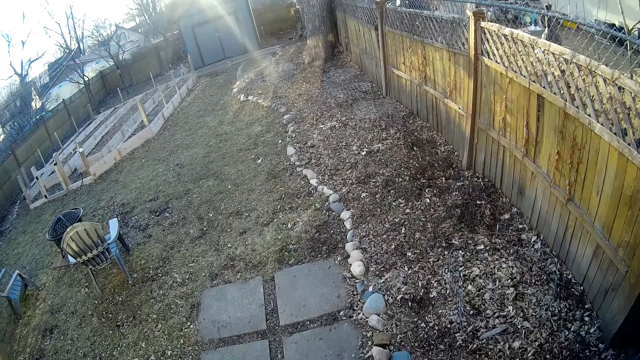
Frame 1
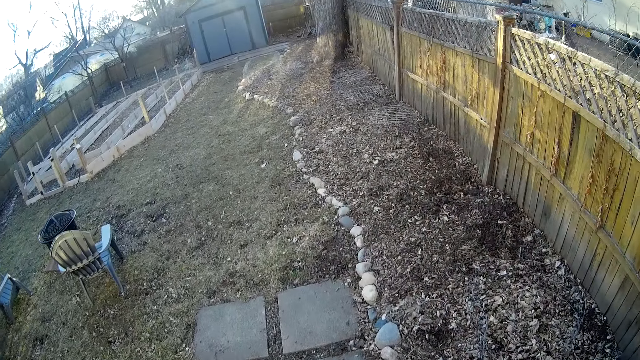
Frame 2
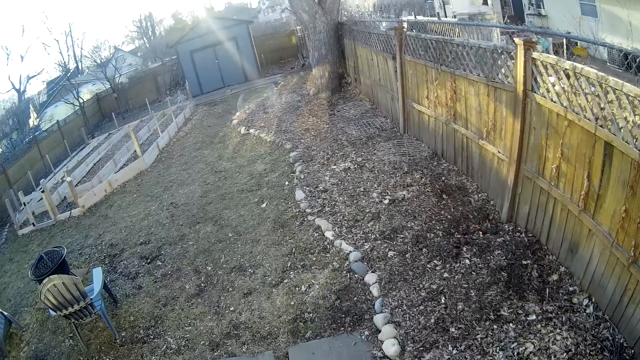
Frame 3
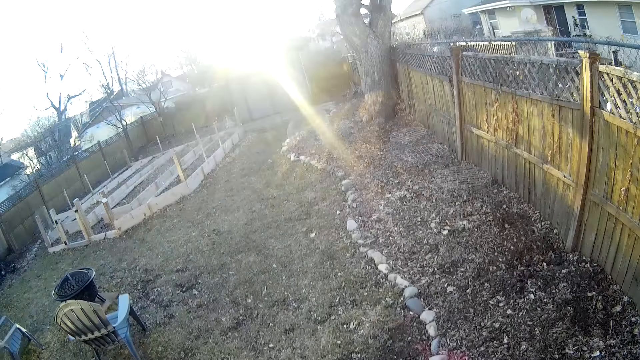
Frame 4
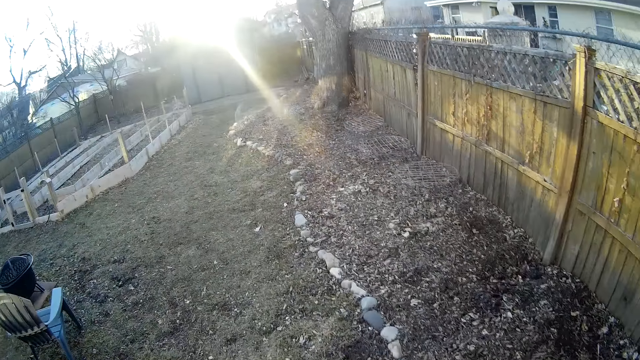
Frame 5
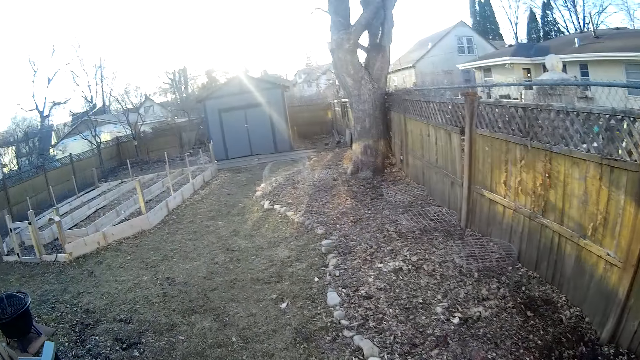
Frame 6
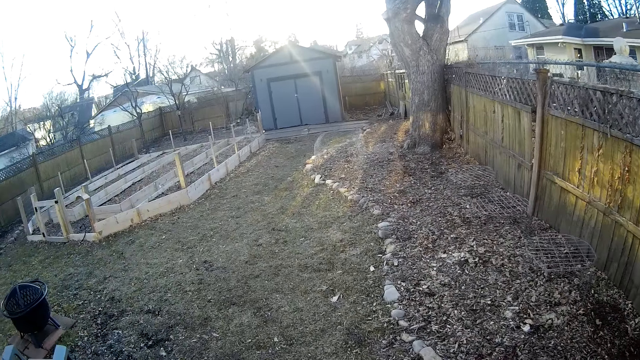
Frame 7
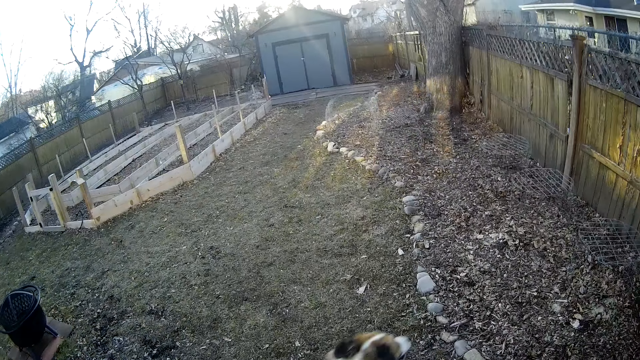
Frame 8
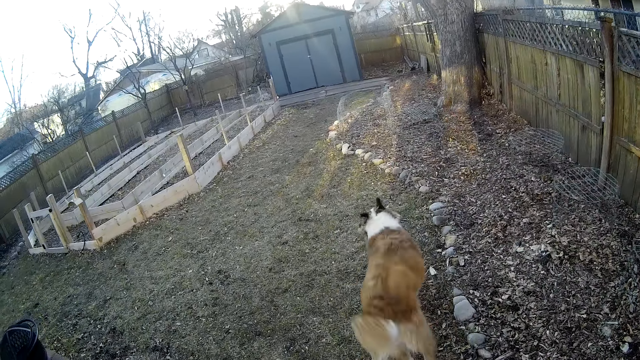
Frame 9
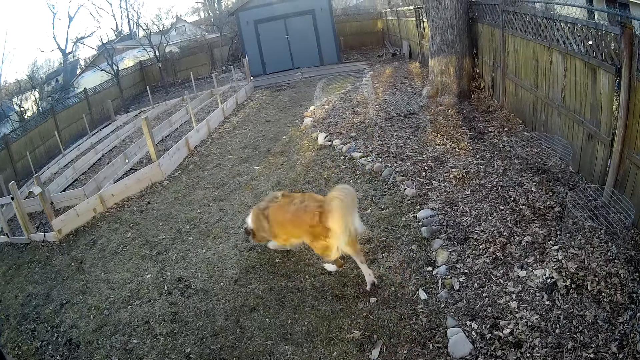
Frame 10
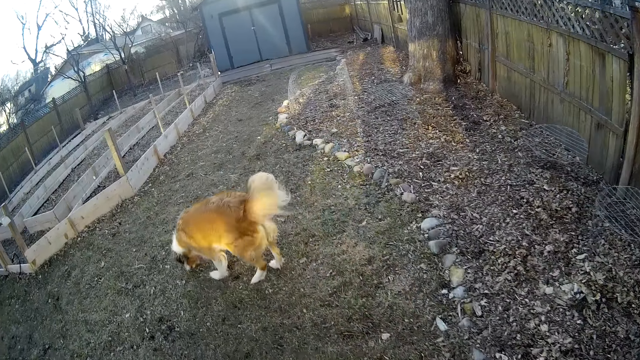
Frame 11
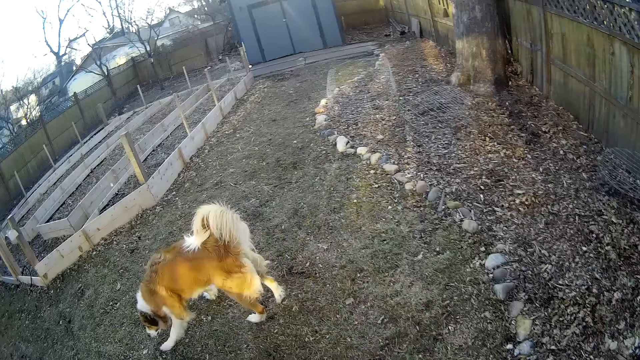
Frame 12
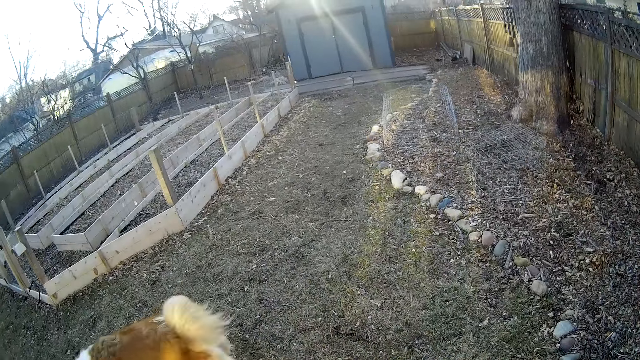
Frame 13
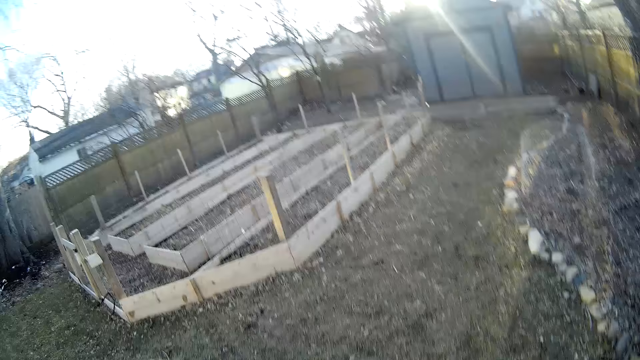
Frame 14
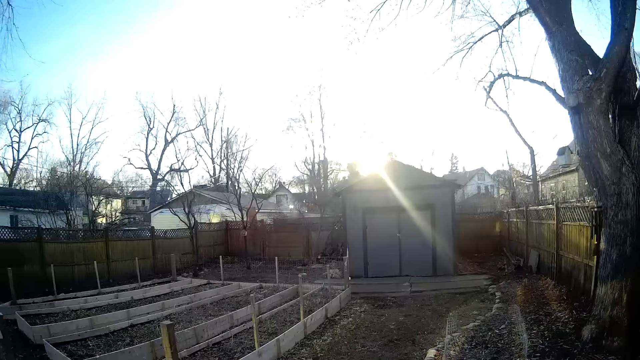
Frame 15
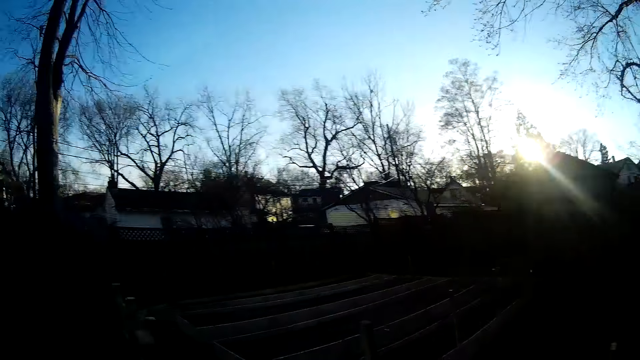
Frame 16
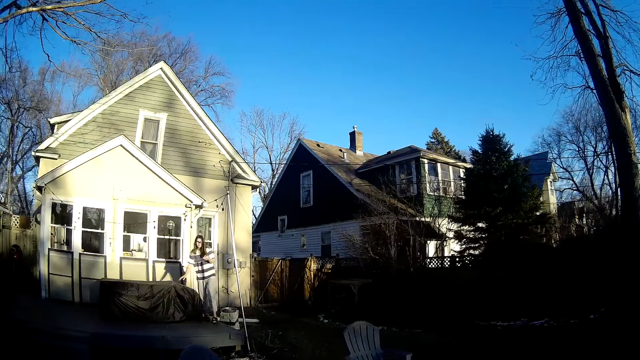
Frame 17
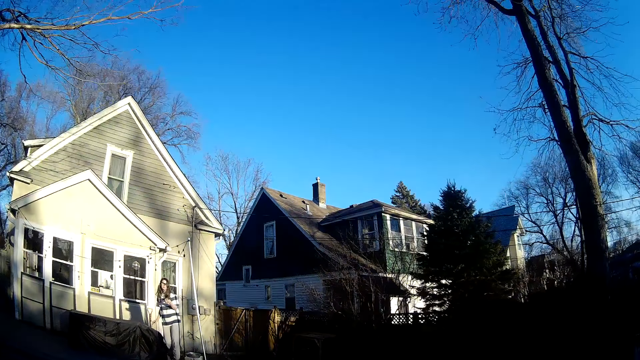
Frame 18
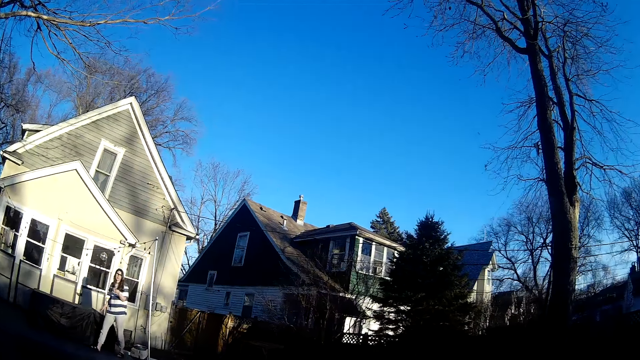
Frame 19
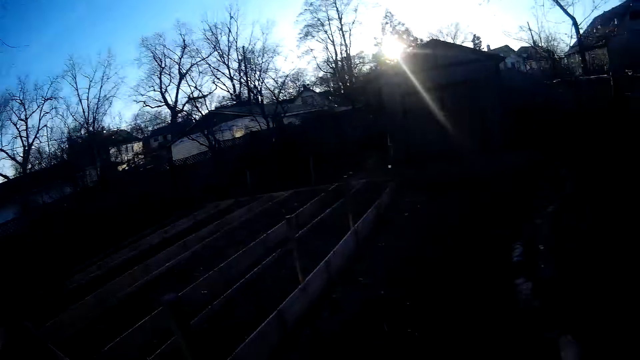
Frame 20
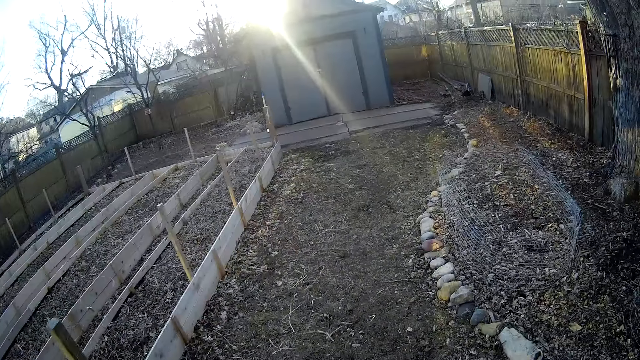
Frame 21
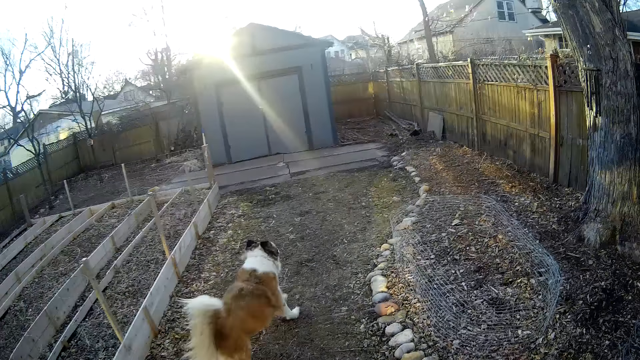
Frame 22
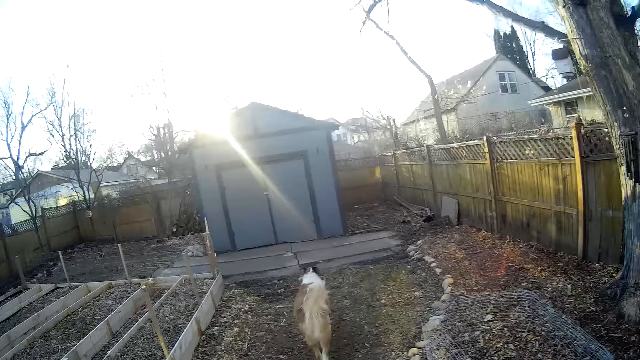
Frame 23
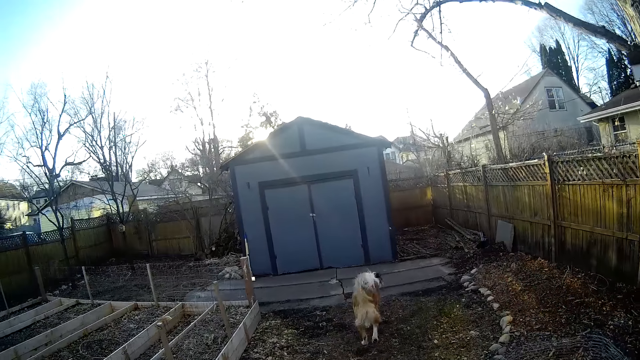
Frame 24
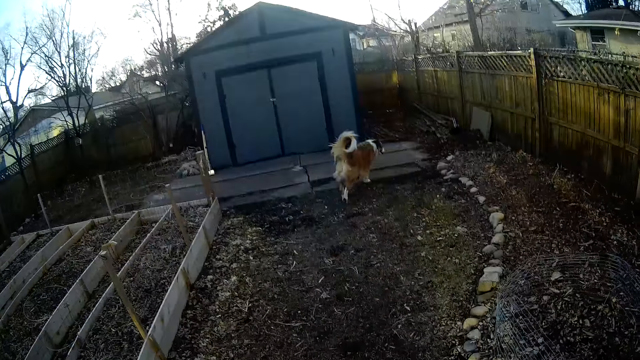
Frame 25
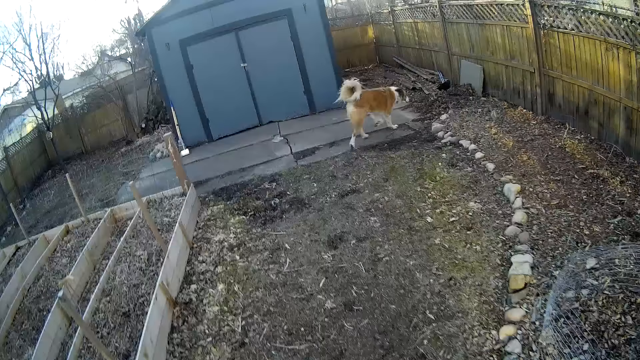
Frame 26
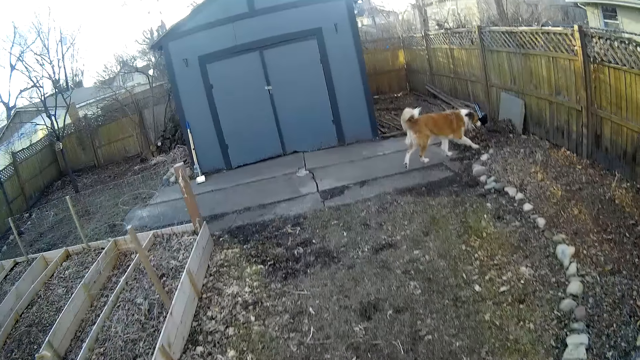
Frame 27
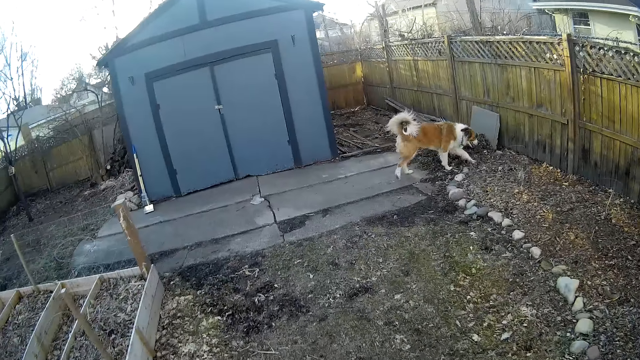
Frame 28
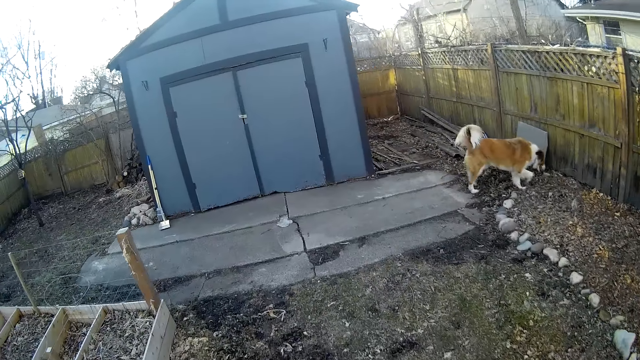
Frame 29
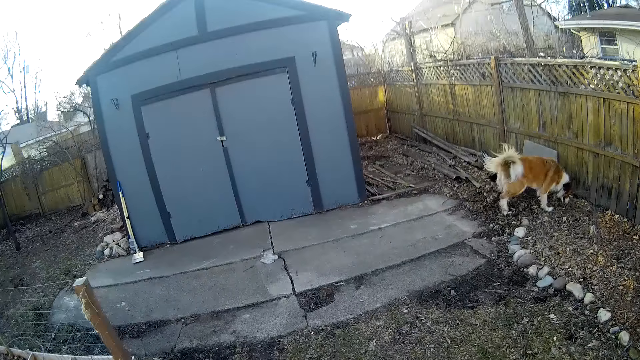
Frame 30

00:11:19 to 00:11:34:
The woman converses with the camera wearer. The camera wearer walks towards a door, to the grey house.

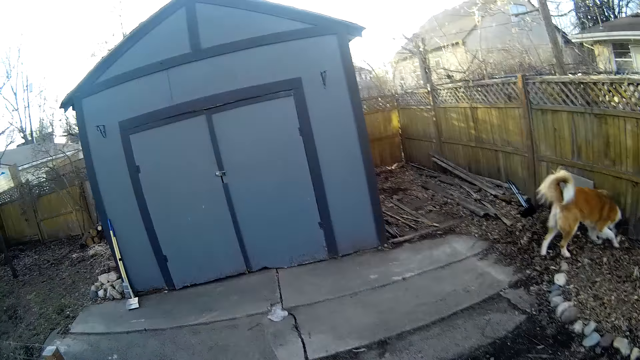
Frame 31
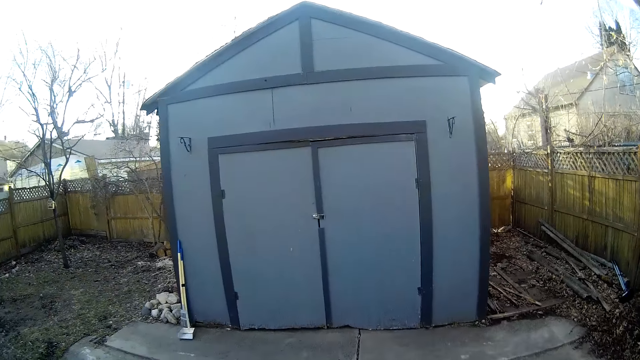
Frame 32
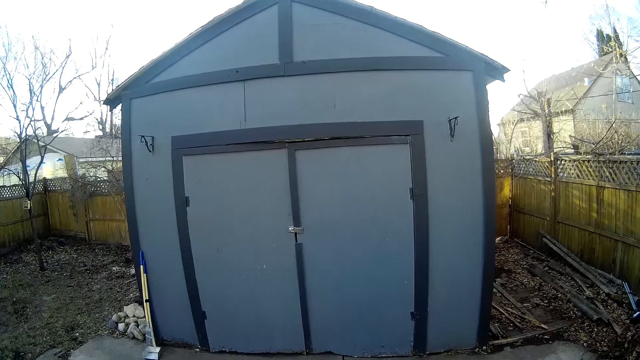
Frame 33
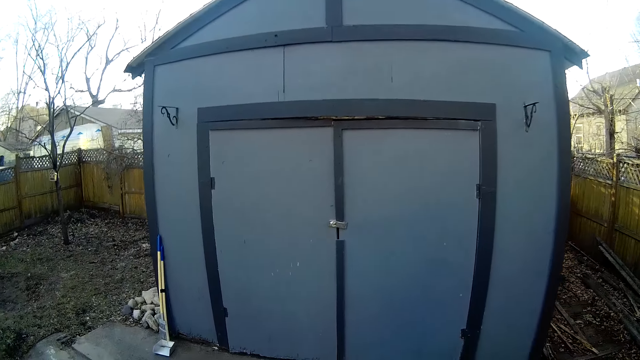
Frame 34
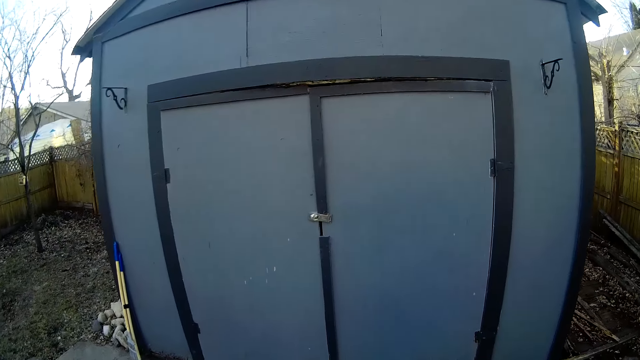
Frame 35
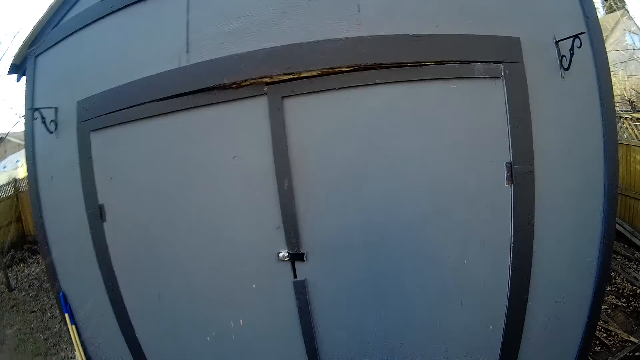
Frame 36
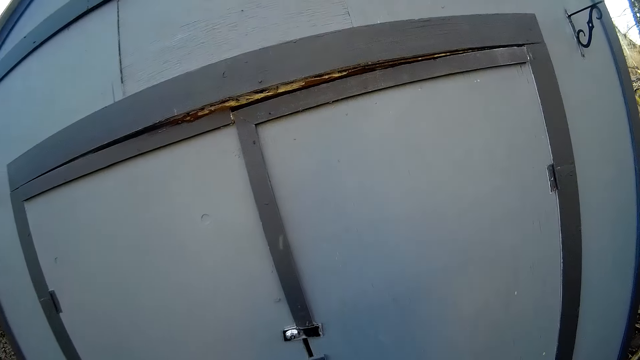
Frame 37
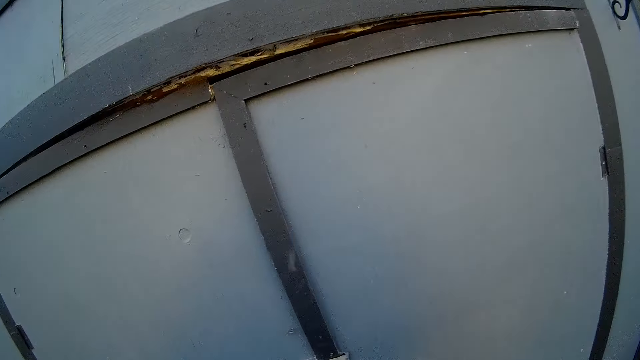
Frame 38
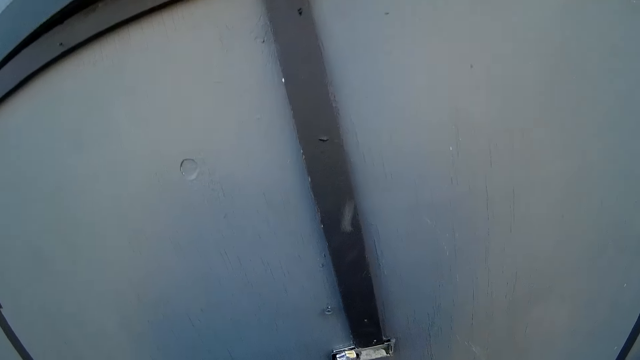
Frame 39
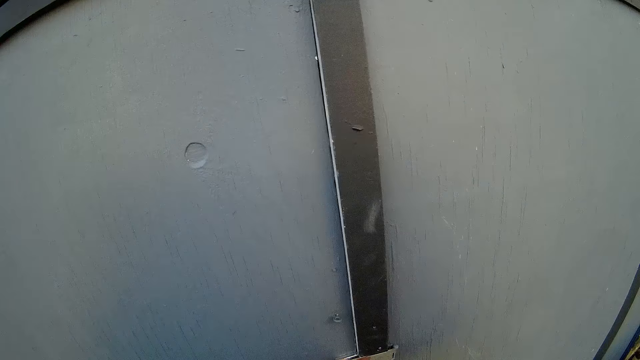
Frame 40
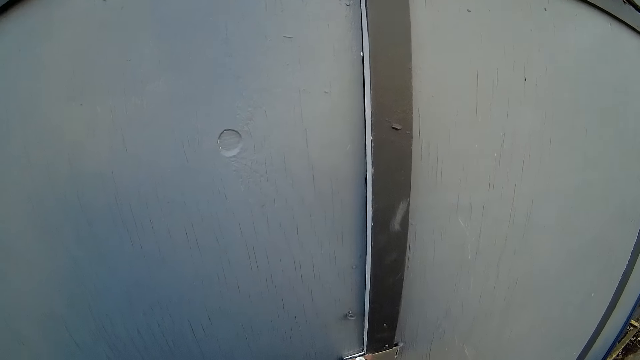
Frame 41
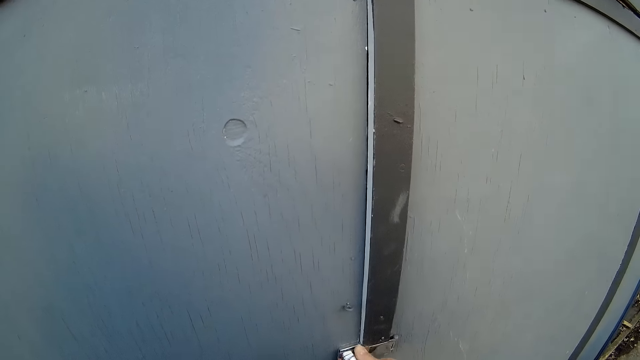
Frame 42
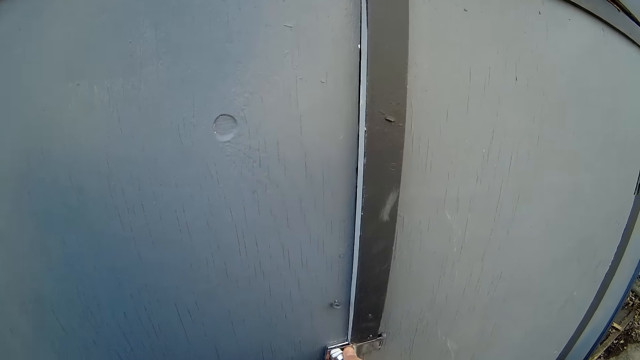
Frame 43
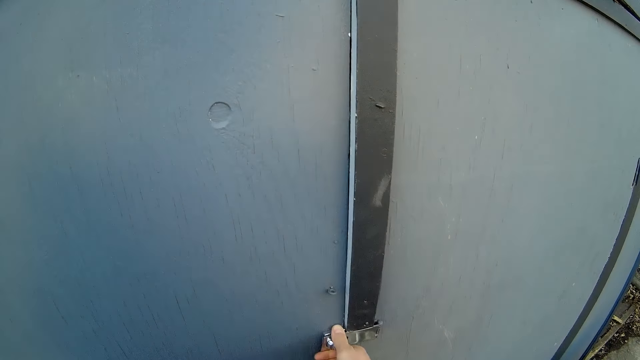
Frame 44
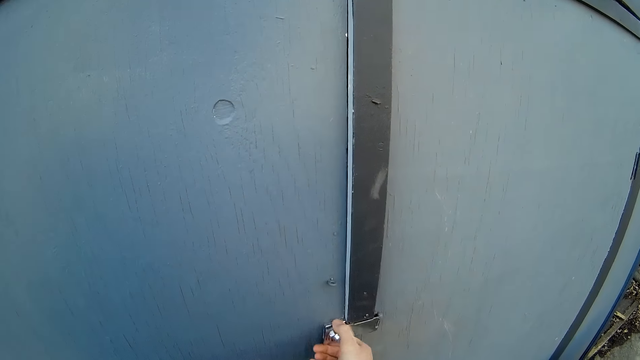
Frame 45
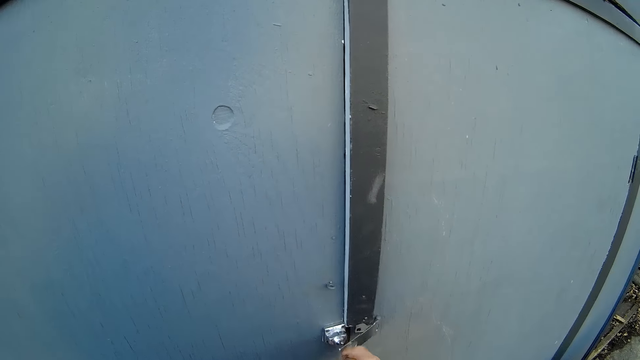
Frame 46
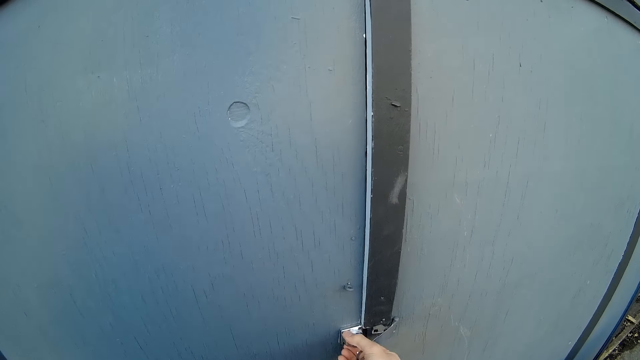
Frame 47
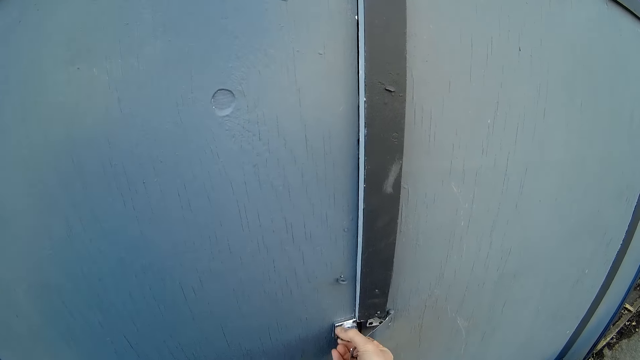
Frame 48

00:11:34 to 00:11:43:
The camera wearer opens the doors. He removes the staple from the hasp of the door with his right hand.
